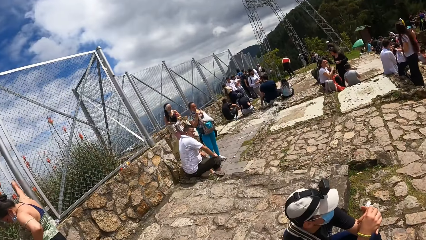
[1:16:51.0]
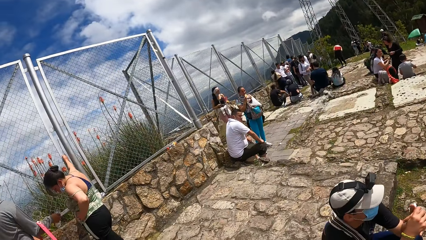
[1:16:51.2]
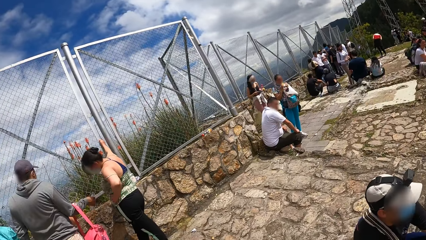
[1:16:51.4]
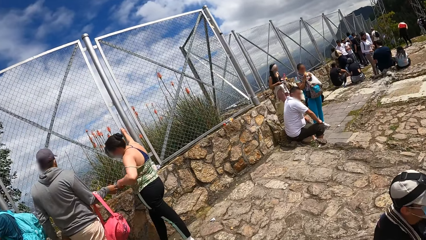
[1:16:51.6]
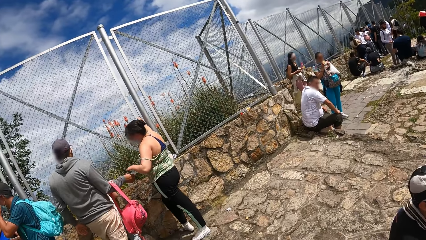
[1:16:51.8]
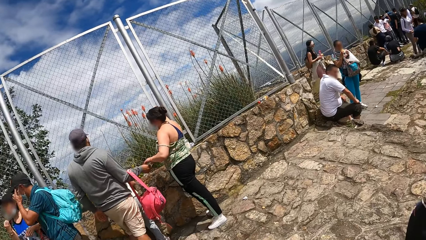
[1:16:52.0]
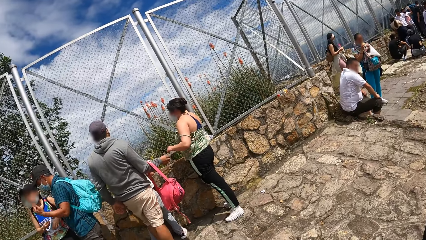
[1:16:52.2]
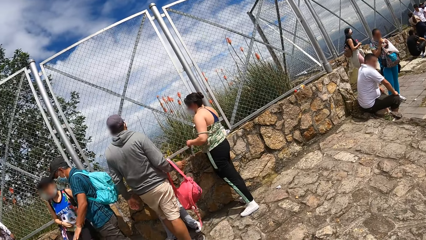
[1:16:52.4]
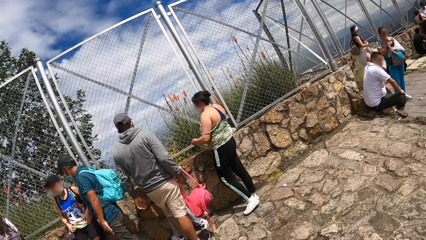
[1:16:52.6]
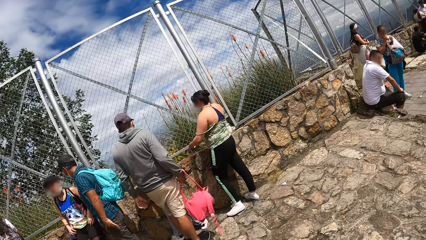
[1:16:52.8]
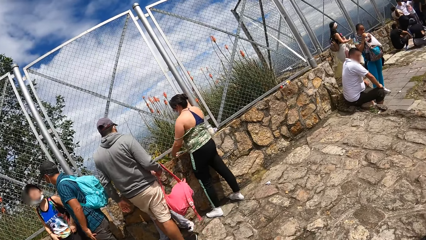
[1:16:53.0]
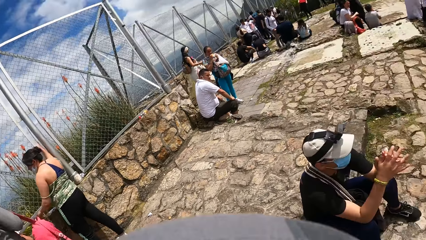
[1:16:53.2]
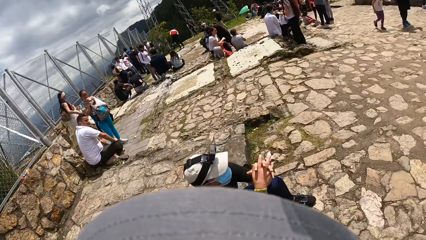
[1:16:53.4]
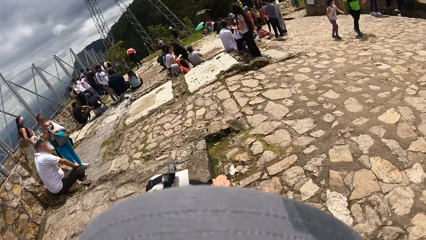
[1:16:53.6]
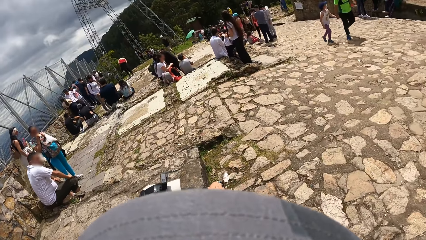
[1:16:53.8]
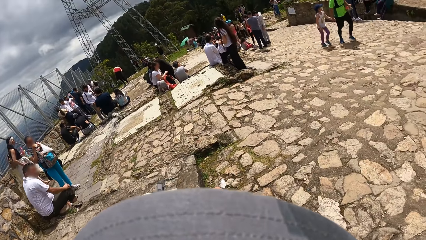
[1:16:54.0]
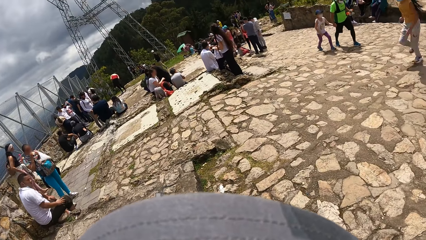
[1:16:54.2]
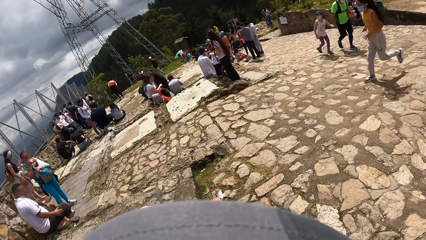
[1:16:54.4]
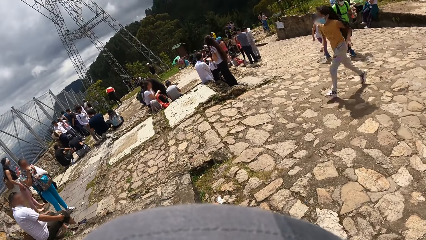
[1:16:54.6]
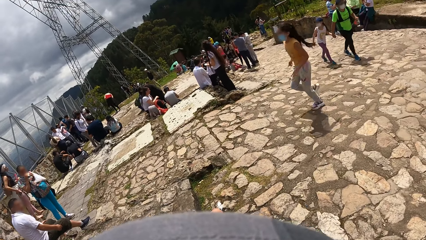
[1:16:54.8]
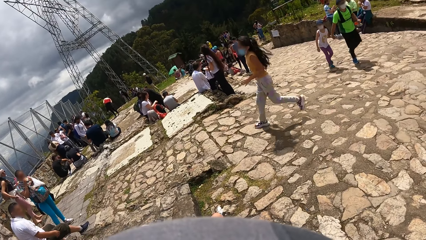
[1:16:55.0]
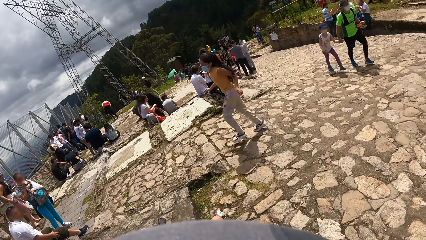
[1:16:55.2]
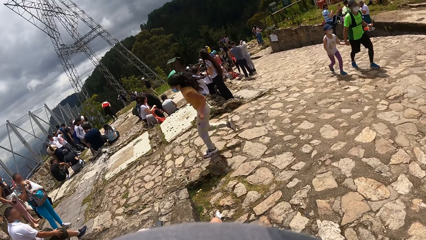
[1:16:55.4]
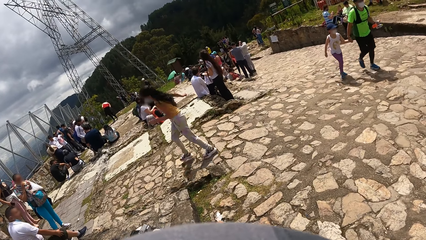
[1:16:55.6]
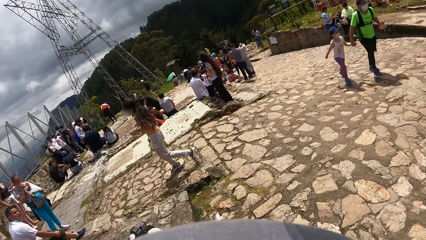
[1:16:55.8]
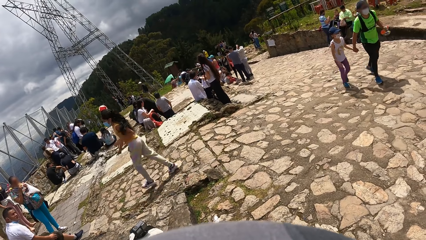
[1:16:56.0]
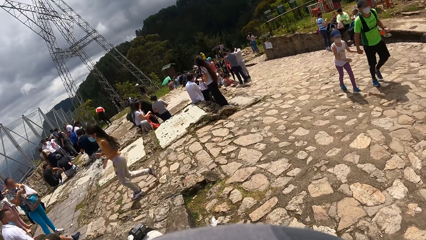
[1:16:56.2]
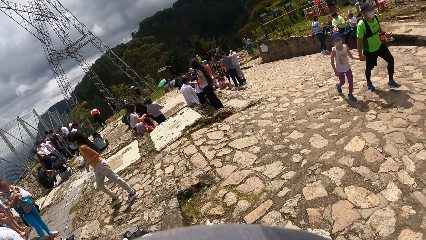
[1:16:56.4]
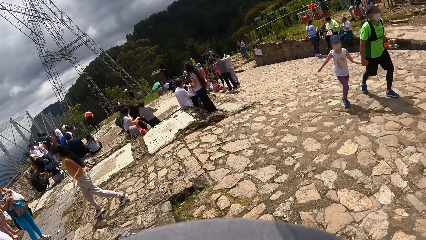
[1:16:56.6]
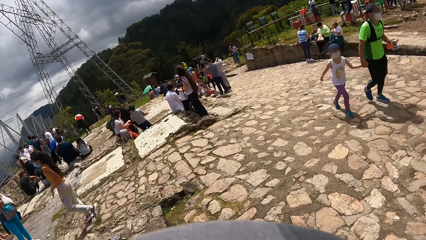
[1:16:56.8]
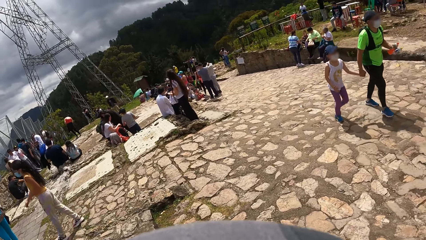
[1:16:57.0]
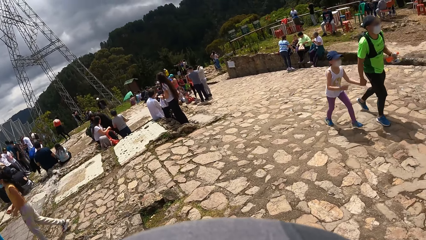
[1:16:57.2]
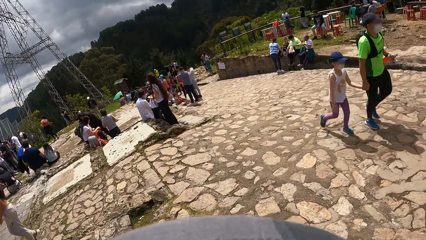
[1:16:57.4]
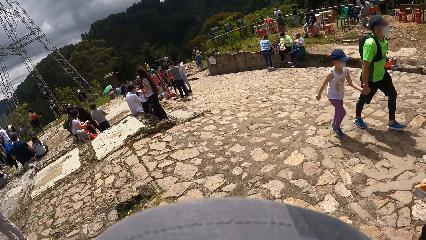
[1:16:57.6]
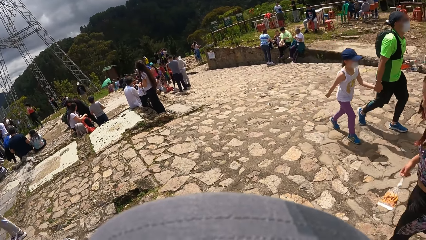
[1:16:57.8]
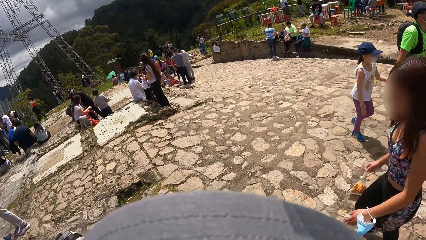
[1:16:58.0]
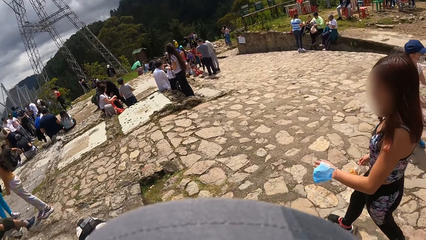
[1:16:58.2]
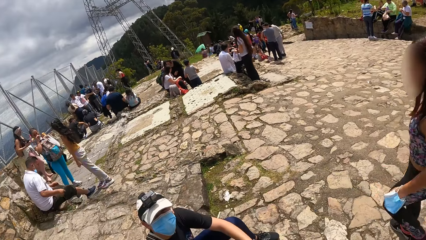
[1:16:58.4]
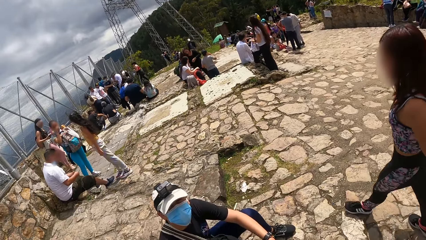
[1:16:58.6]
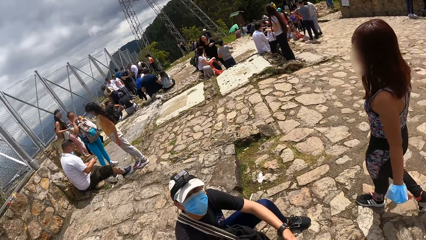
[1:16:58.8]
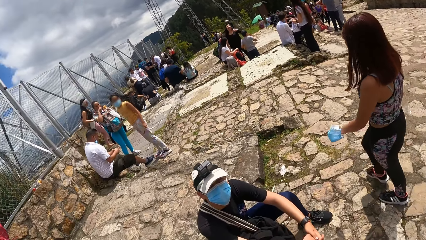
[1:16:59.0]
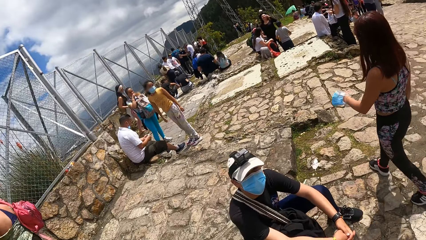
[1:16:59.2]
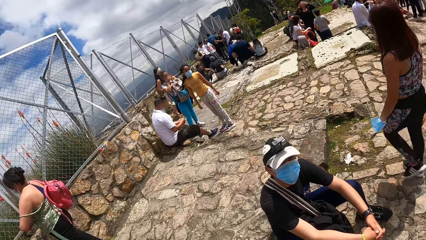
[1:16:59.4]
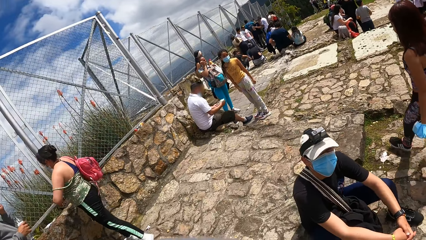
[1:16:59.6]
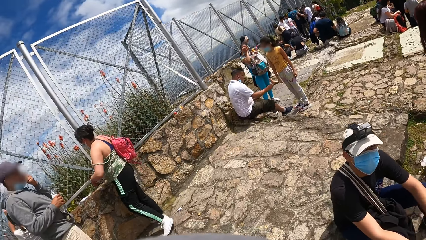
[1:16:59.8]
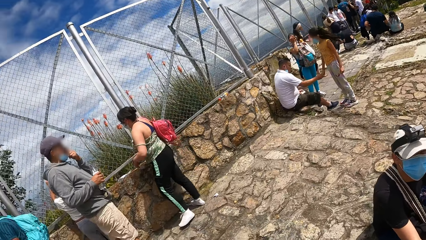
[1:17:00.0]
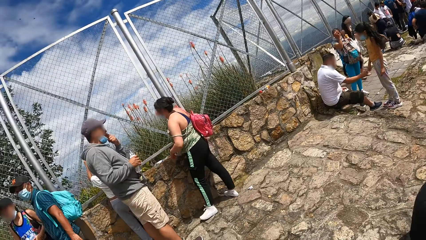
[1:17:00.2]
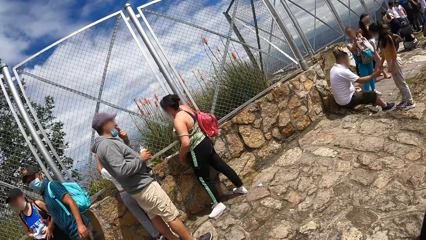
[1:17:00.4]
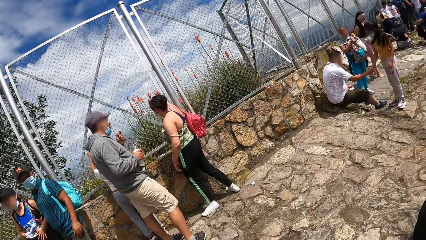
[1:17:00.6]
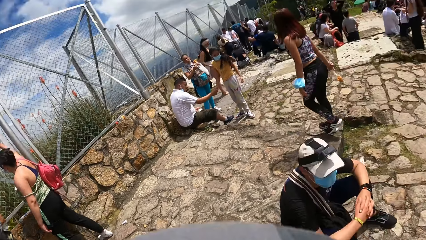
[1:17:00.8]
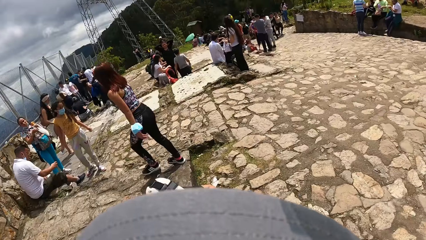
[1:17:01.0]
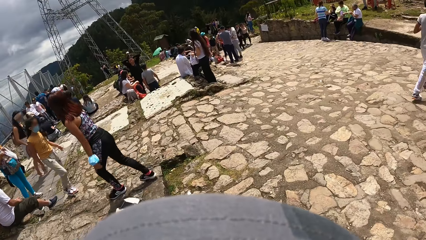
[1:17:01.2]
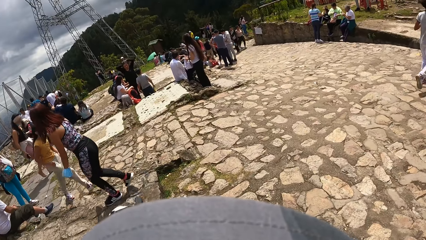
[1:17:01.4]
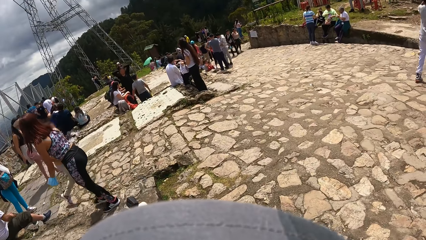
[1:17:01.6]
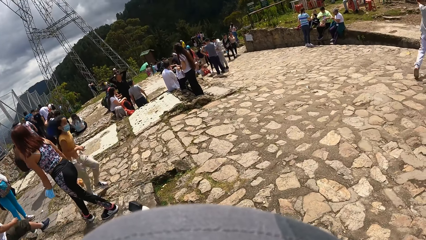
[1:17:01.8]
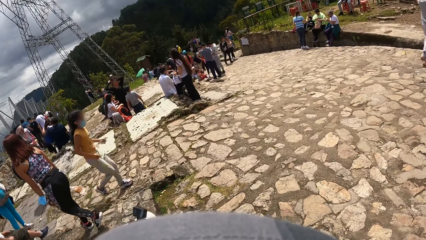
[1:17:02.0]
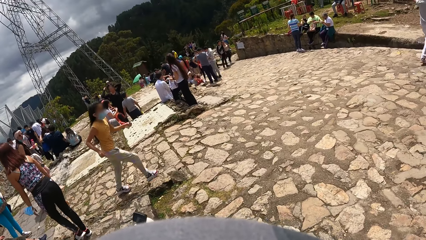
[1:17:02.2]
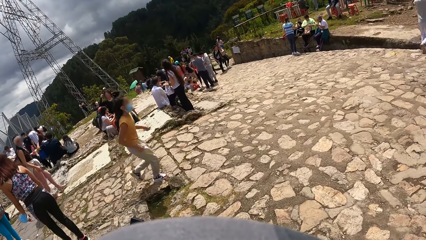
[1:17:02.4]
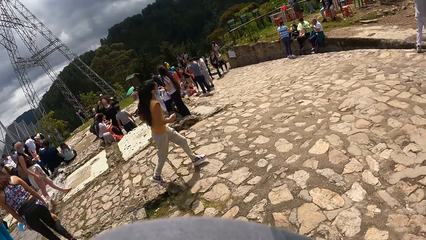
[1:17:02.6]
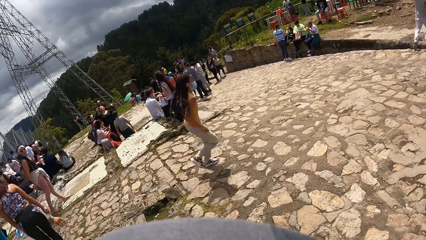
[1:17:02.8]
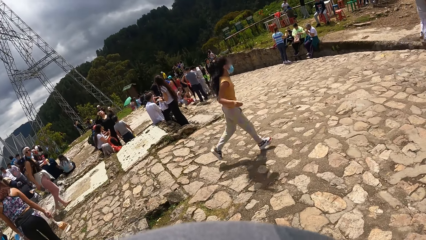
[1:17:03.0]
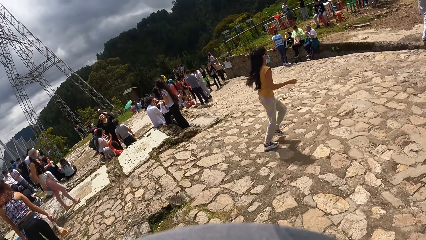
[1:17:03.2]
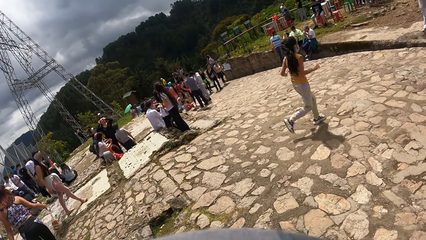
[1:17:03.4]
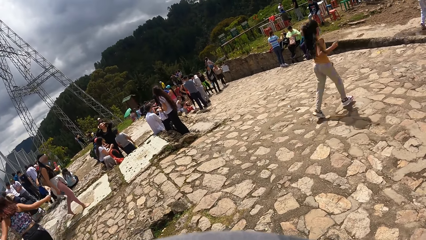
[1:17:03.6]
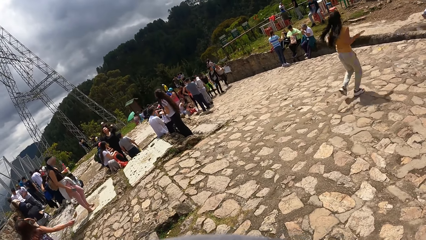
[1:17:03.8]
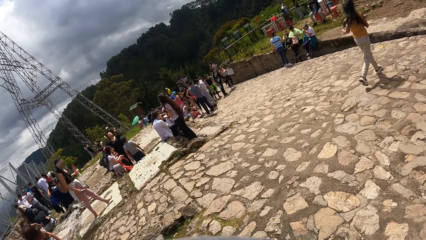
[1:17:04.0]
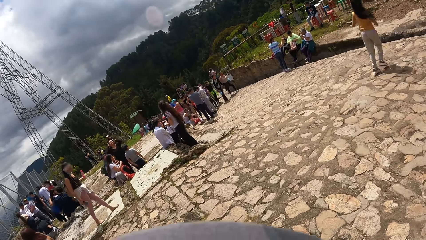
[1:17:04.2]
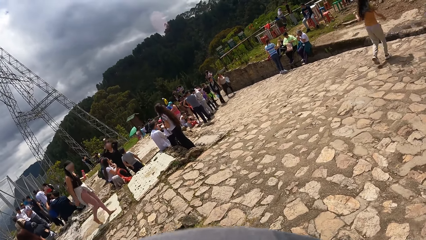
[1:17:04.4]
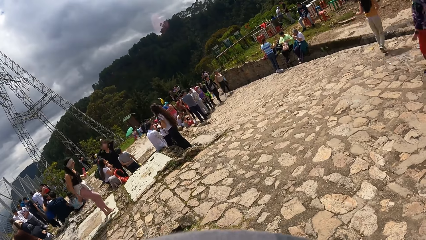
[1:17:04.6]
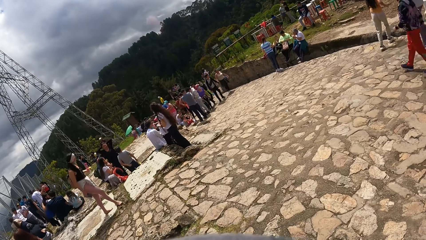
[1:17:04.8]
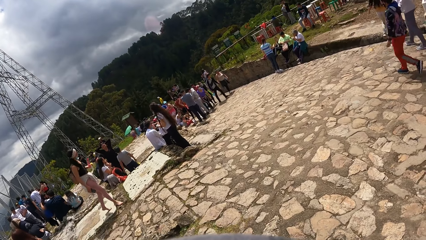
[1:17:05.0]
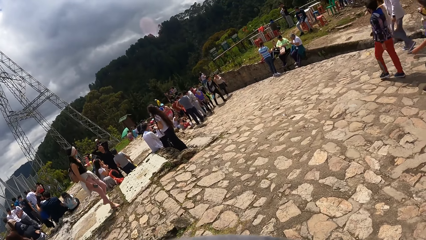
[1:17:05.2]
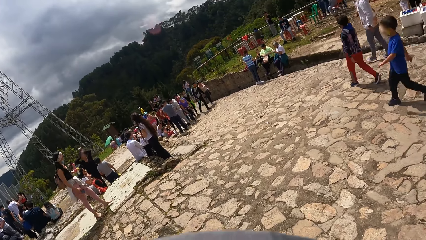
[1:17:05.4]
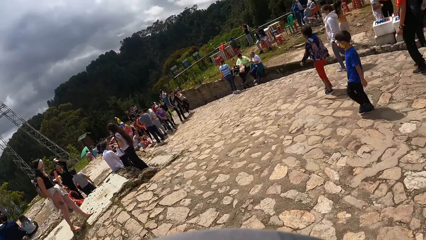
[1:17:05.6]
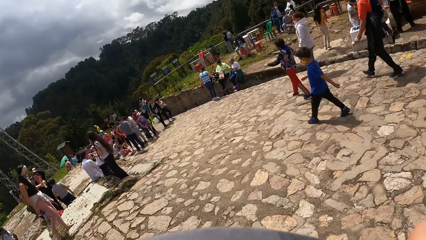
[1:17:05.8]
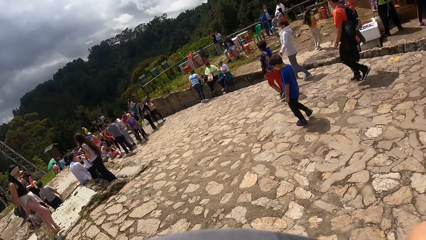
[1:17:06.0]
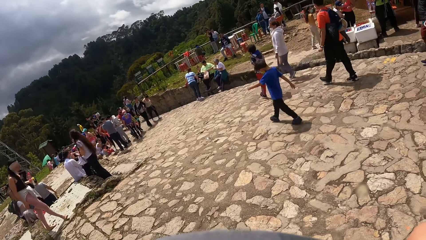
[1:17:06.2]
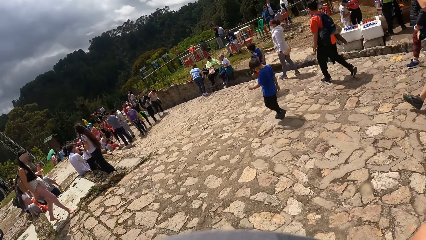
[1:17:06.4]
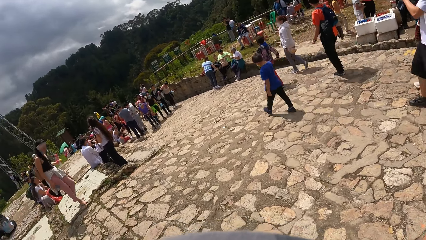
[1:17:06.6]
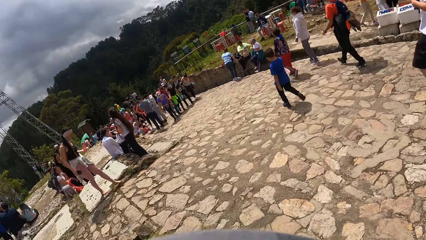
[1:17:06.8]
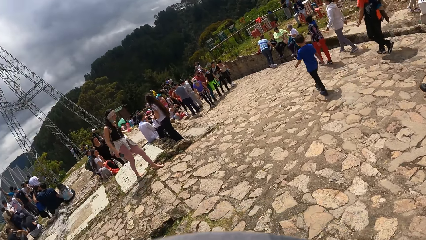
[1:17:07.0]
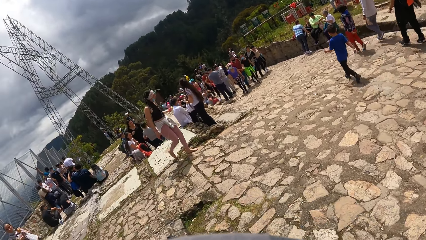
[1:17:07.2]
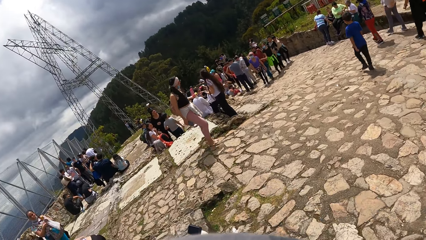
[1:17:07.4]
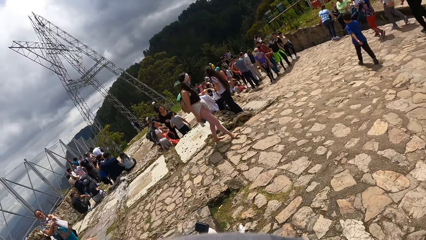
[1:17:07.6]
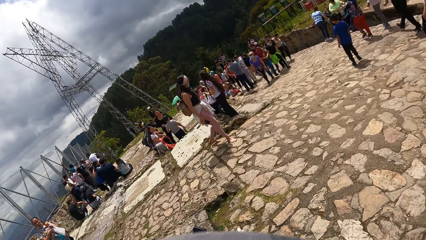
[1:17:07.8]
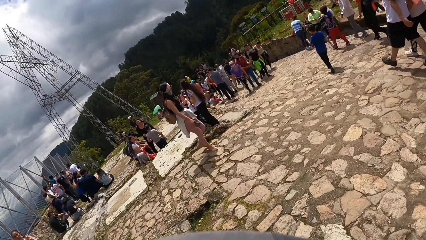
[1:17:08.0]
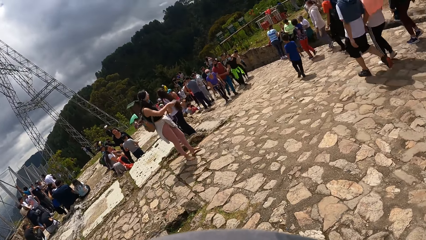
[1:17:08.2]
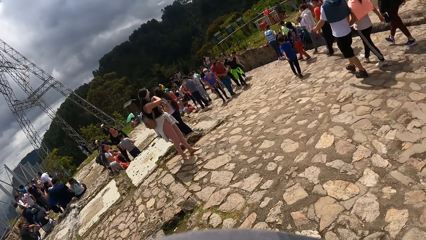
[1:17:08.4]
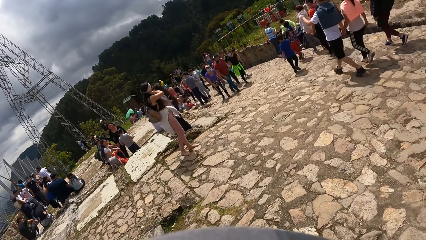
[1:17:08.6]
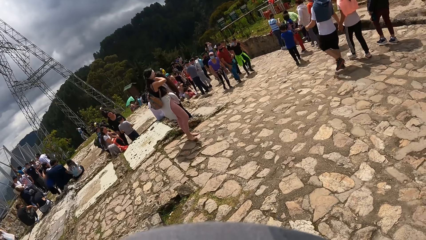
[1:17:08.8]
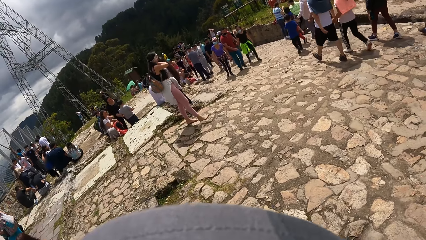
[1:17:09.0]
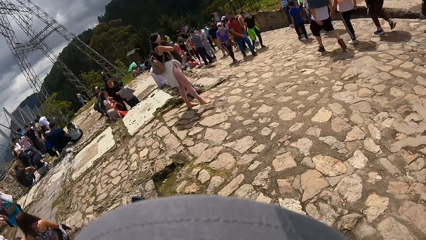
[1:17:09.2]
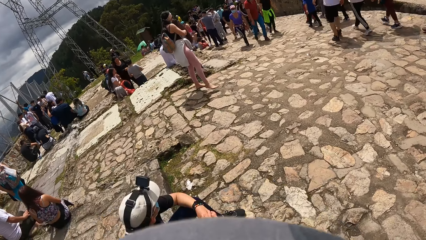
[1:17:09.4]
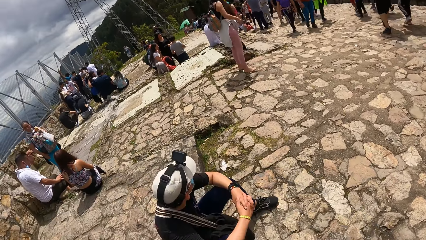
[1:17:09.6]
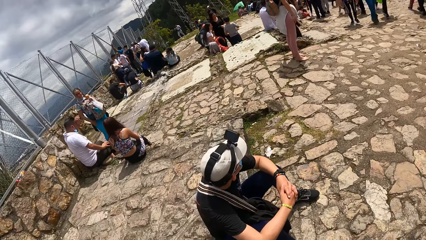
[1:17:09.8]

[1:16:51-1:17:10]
A man engages with the camera wearer. The camera wearer looks around.
